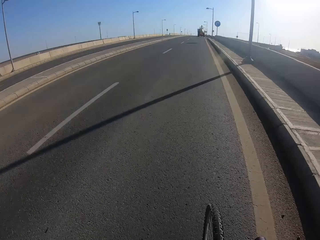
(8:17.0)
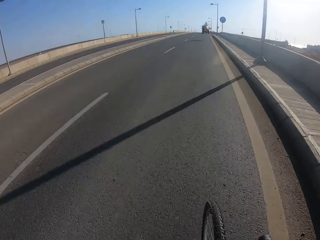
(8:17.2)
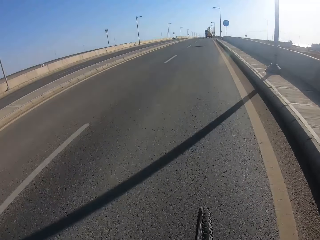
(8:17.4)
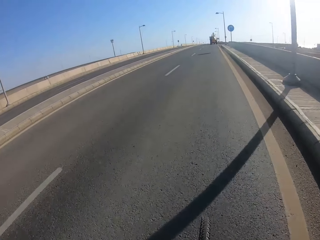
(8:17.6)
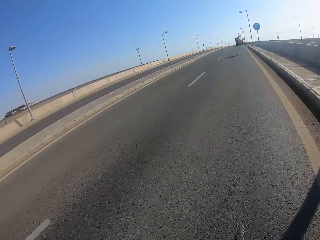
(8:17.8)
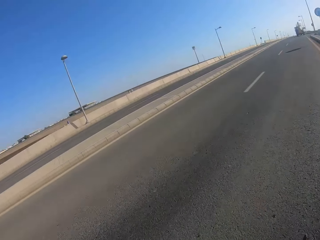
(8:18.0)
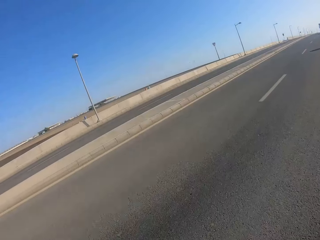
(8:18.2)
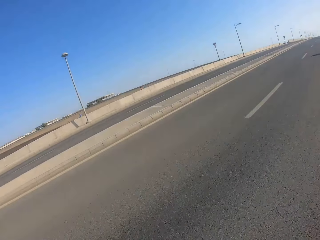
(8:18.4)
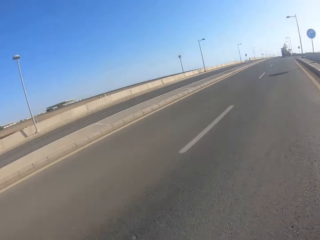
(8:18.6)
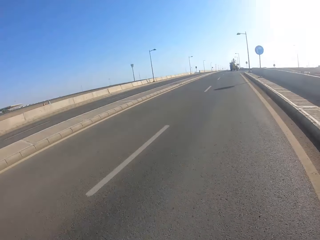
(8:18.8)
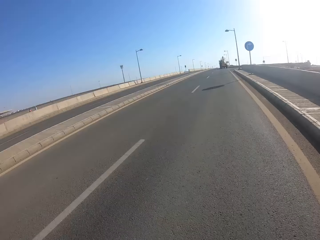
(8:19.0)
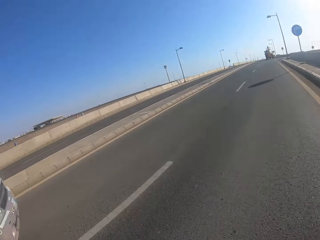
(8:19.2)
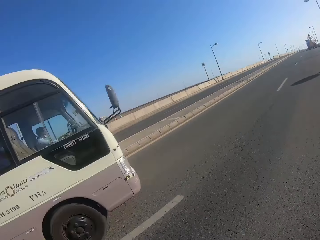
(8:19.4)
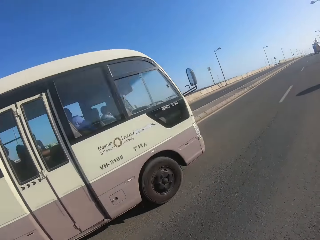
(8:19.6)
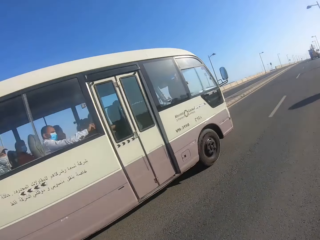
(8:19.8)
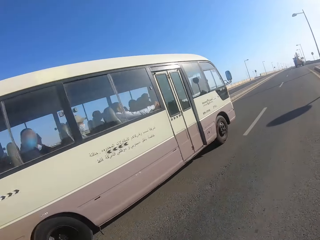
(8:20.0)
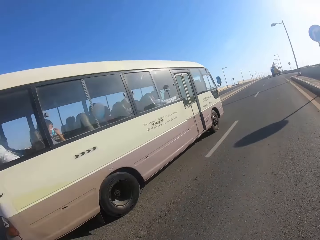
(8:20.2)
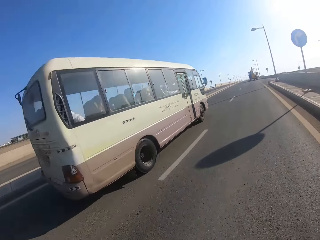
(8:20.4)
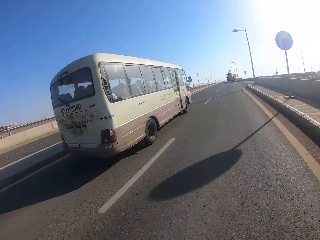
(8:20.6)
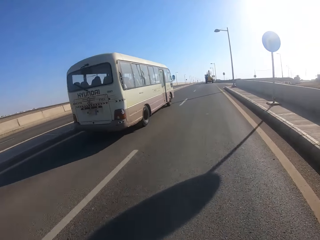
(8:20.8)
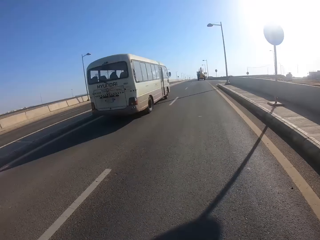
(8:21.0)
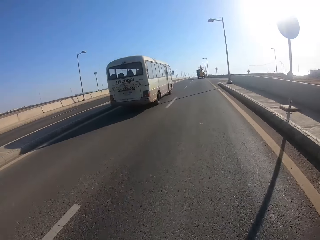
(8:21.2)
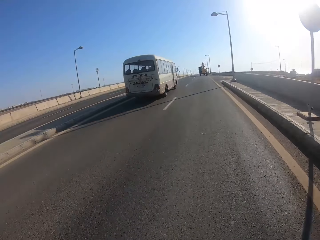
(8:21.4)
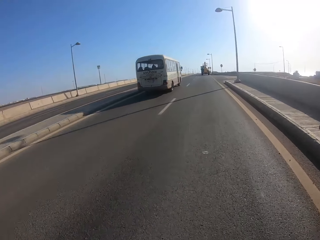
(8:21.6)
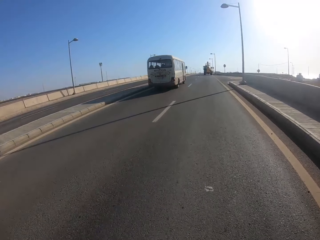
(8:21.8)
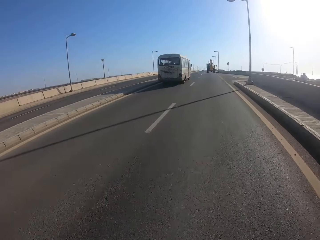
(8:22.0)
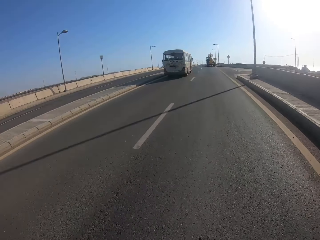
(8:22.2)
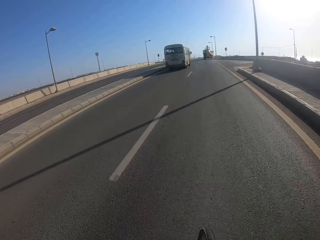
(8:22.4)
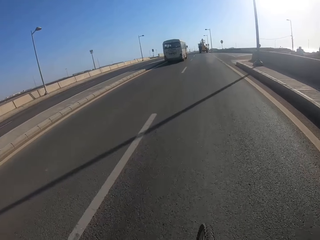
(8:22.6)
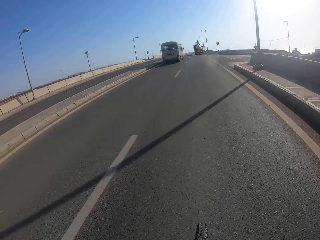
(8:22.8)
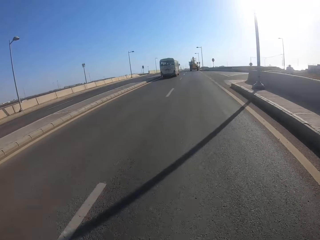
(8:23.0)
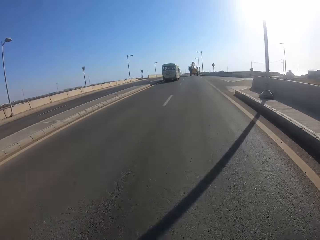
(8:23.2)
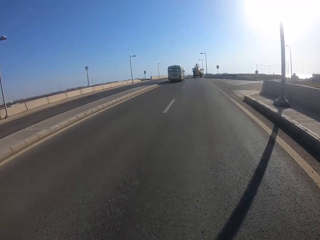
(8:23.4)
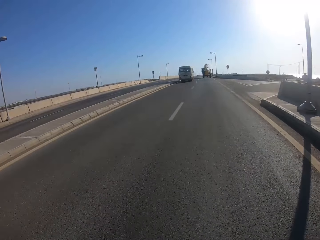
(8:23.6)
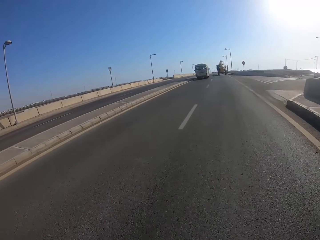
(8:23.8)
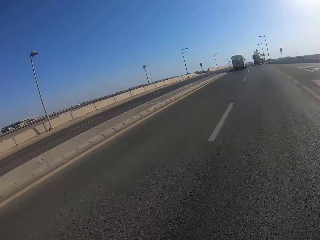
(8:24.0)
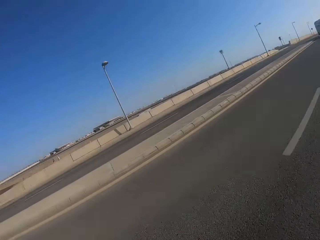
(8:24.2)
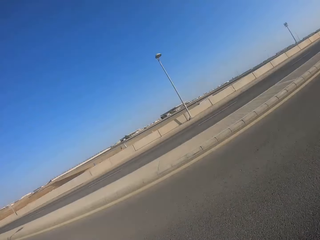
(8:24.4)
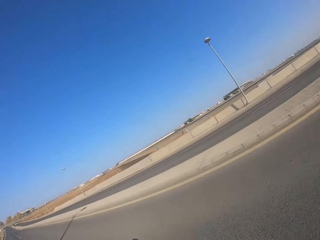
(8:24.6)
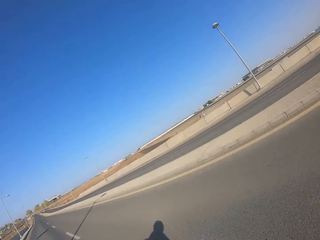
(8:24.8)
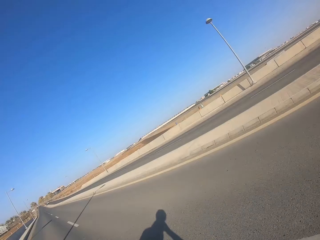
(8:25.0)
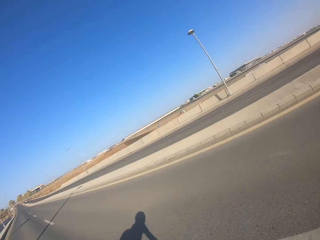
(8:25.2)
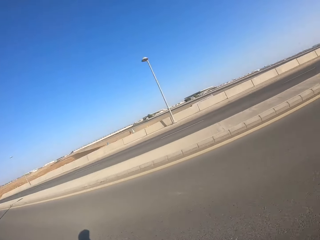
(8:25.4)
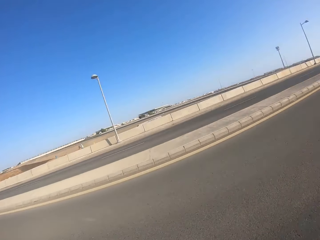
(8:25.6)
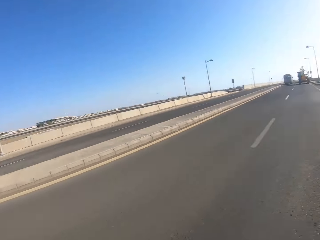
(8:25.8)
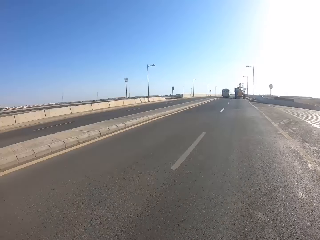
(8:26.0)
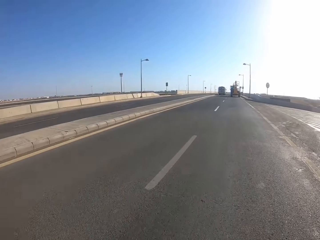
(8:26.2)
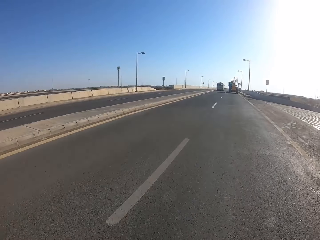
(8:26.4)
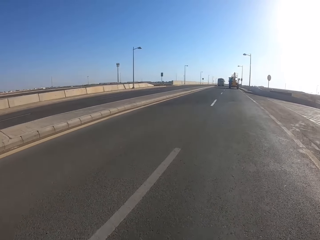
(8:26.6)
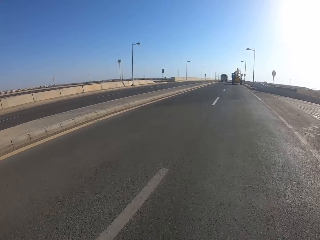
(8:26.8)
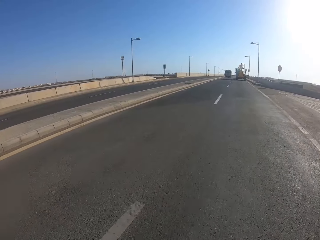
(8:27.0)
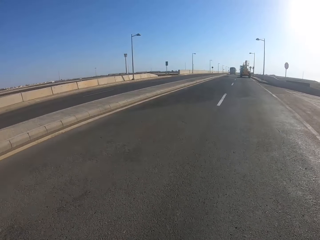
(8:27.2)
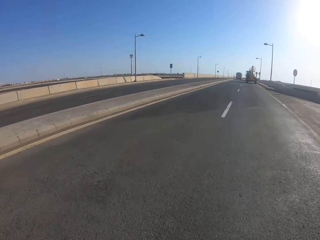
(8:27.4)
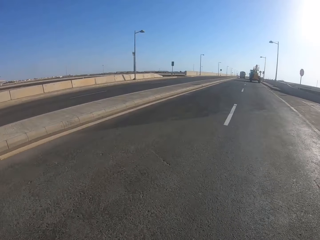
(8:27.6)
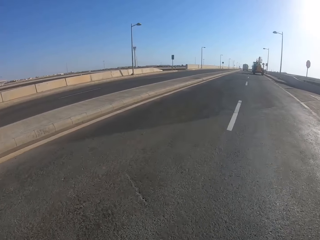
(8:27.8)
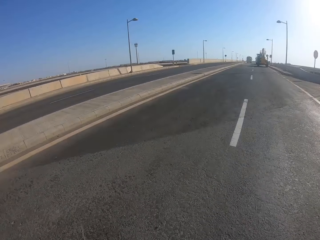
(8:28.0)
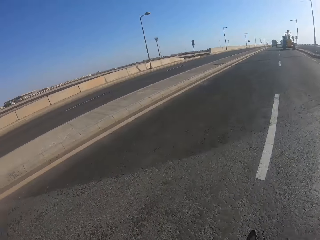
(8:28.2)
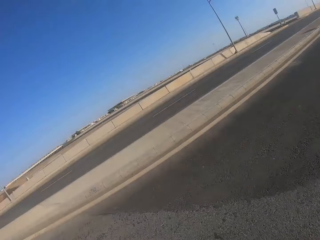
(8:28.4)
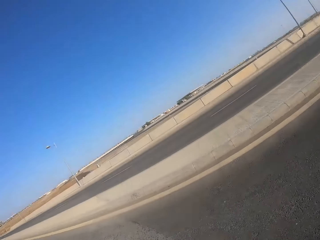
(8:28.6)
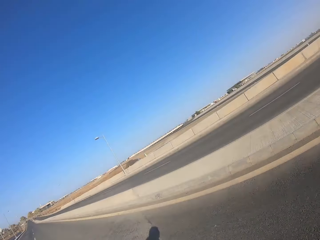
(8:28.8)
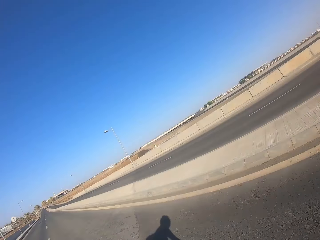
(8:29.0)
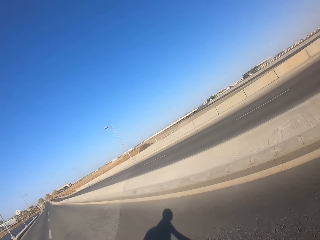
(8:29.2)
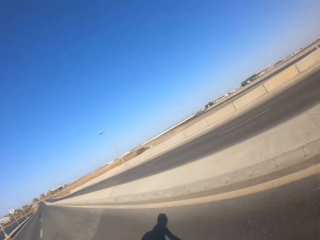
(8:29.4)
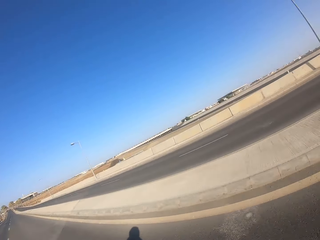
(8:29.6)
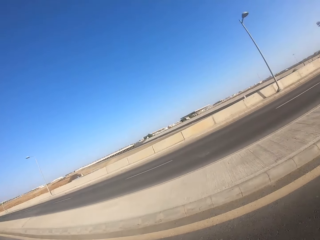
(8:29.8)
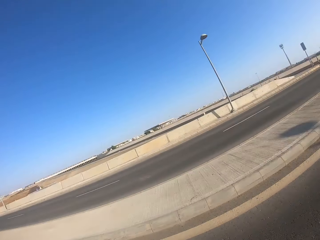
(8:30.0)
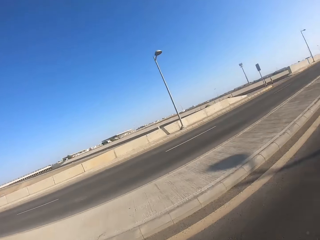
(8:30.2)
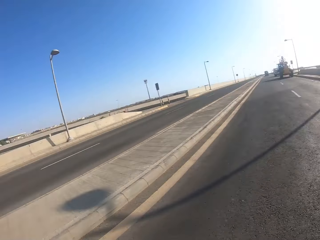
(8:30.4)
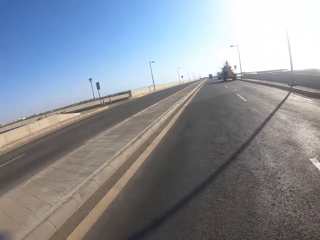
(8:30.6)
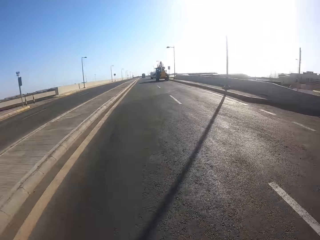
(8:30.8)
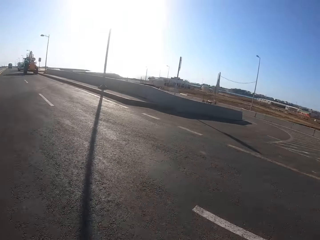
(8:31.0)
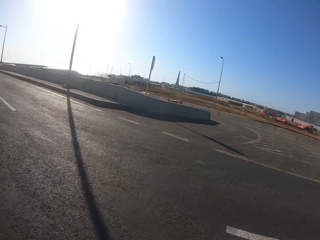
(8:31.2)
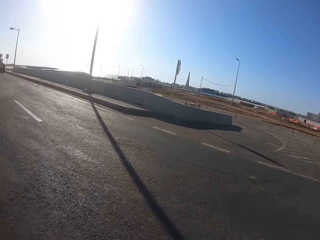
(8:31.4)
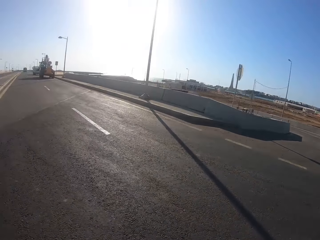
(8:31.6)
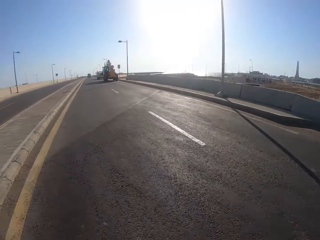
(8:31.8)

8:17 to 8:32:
The camera wearer looks to the left. They look back at the road. They ride to the left side of the road. They look back.

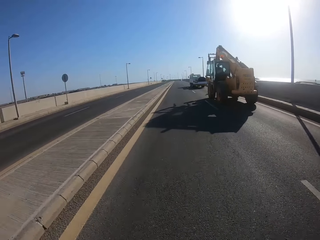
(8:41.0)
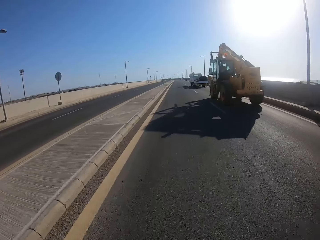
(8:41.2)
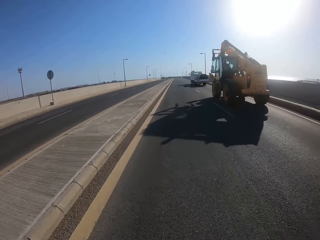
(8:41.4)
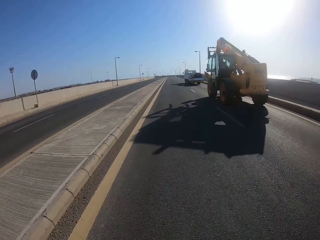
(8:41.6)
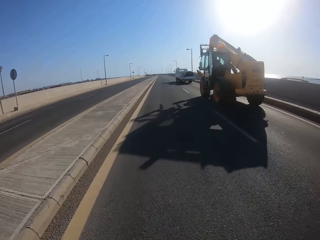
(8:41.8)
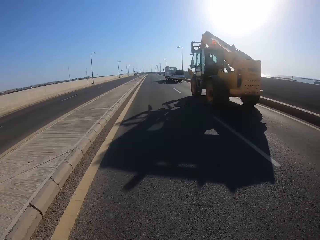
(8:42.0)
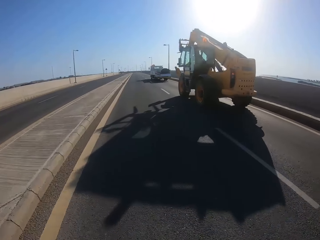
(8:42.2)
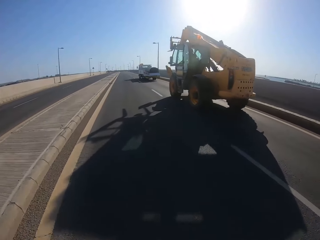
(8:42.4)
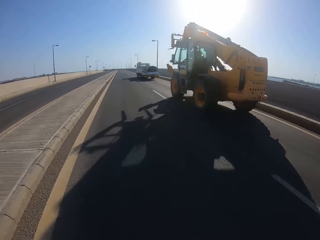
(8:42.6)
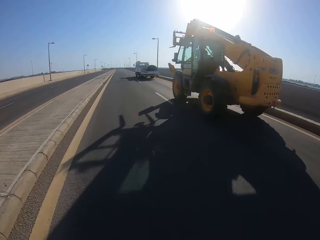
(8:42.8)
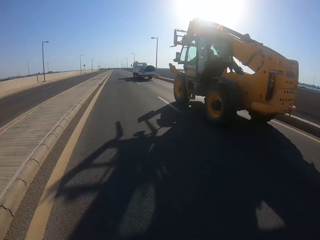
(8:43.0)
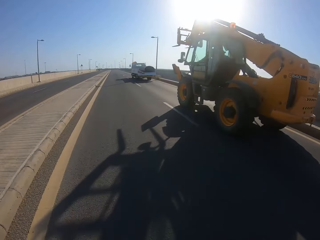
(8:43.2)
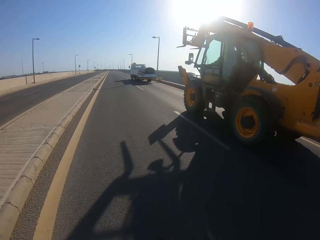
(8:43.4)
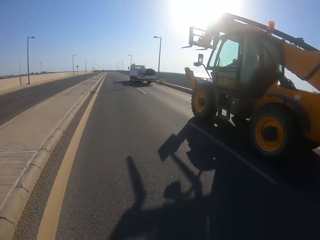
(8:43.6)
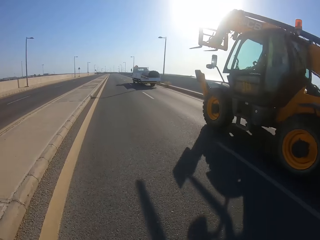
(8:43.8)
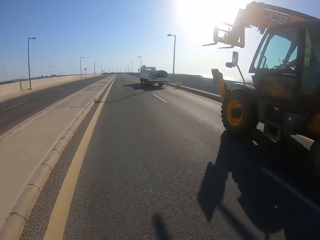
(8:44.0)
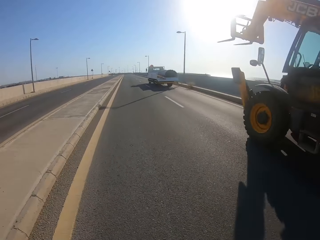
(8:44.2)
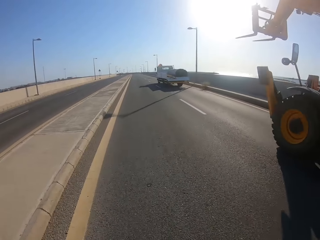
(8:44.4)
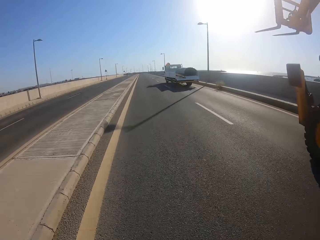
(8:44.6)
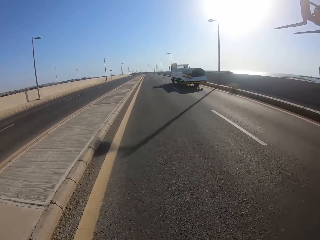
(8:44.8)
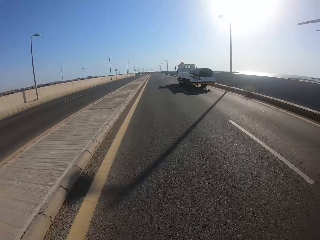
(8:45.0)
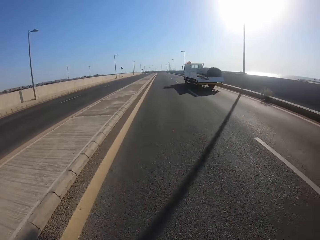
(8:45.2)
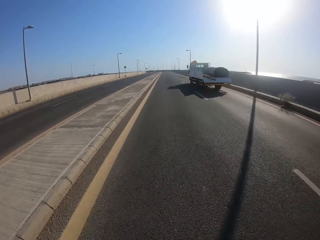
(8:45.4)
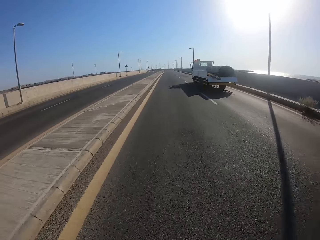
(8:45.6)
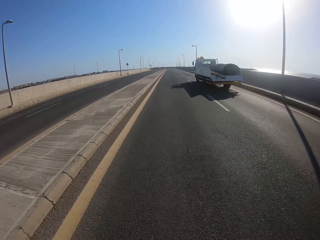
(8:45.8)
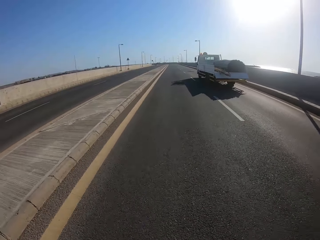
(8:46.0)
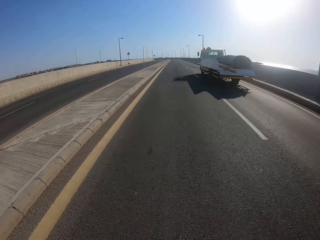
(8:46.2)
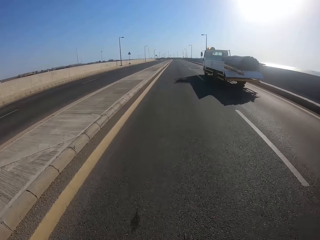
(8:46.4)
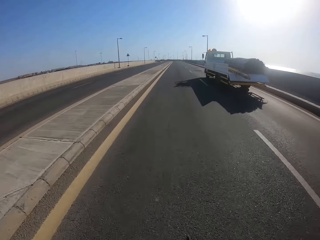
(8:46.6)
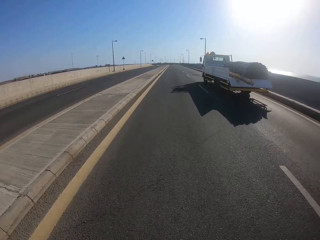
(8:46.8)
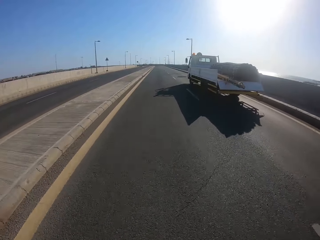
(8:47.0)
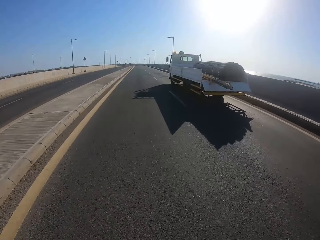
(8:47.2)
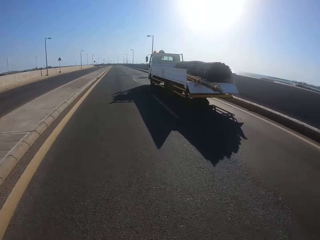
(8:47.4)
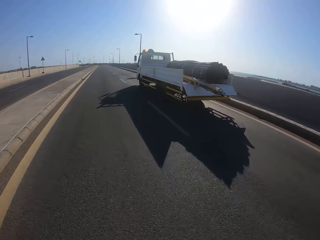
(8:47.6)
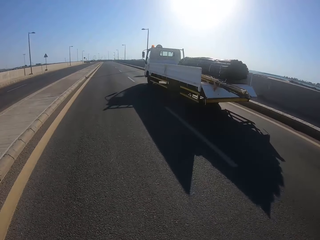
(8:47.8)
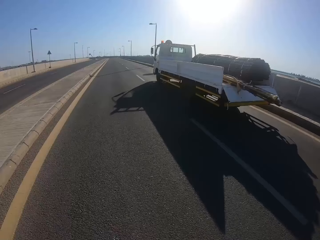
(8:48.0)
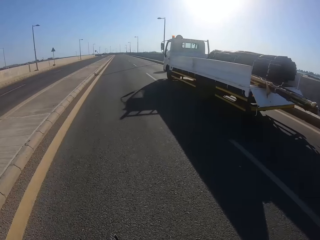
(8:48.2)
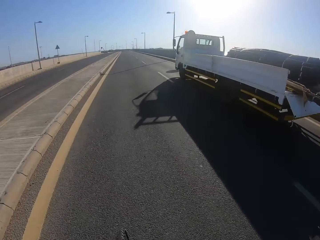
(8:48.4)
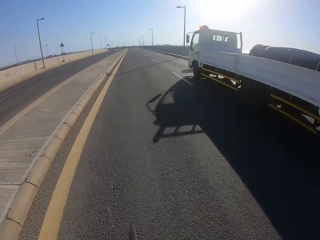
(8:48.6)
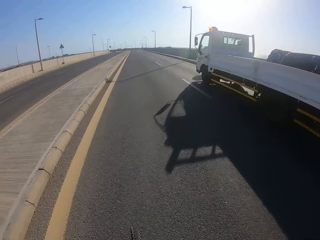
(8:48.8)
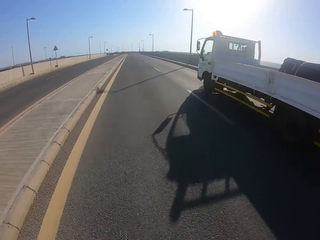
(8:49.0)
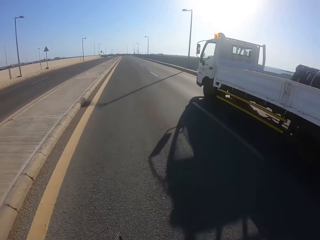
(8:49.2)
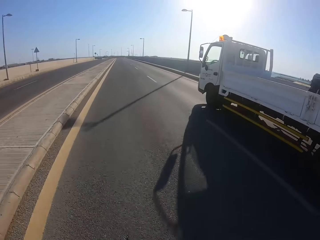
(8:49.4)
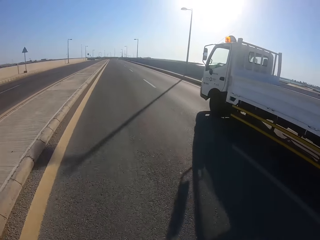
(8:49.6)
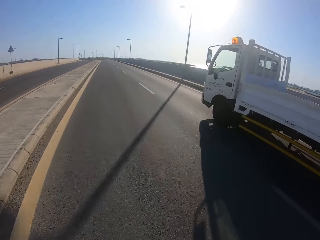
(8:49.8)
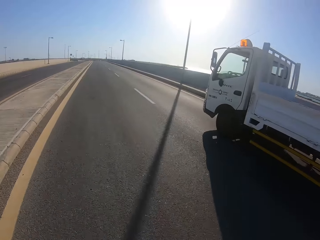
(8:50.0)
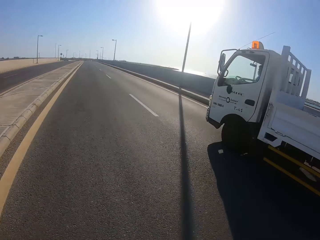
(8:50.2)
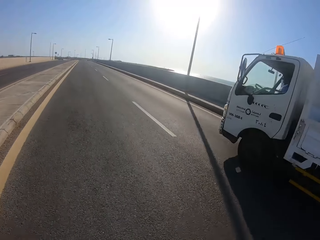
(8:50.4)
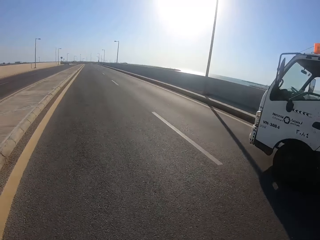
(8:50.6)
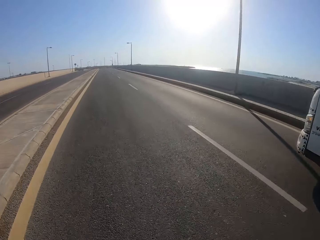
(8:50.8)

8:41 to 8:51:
The camera wearer overtakes a caterpillar. They overtake a lorry.
